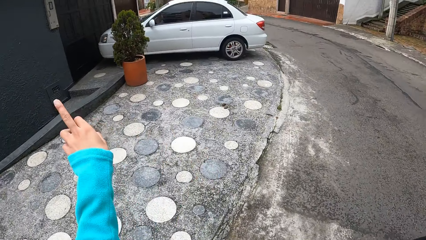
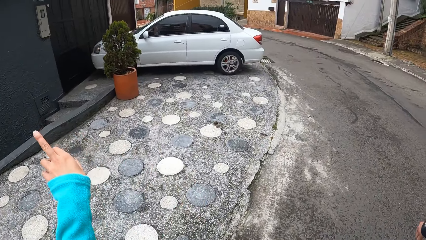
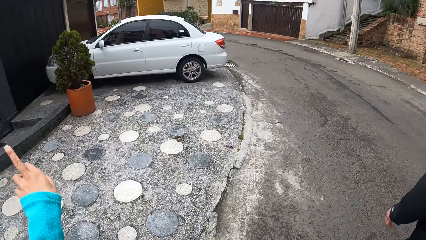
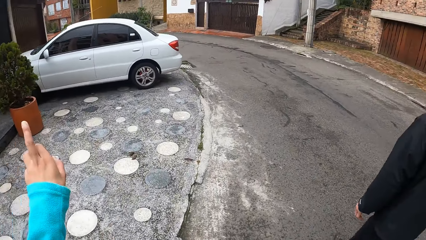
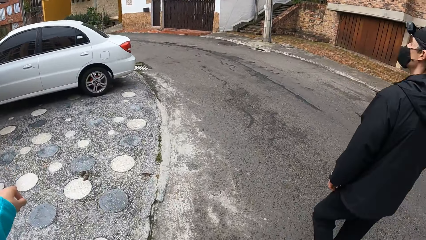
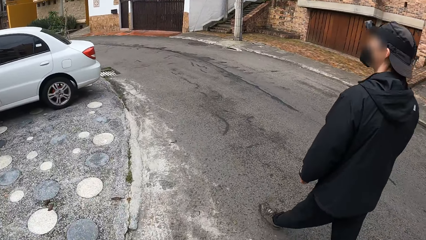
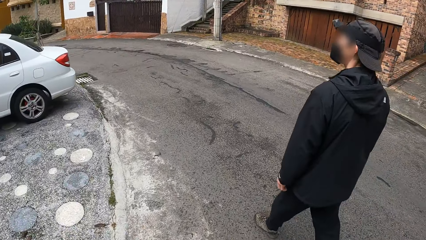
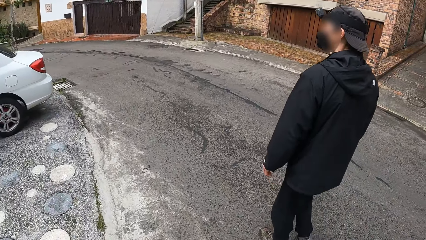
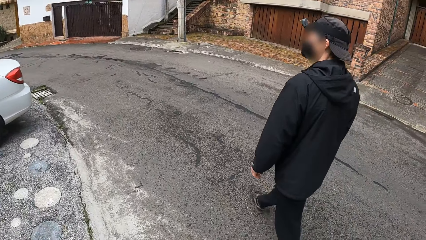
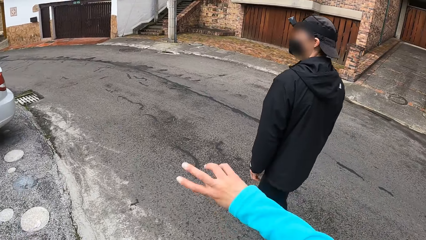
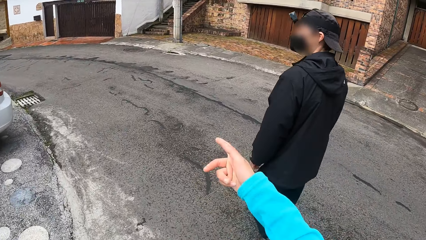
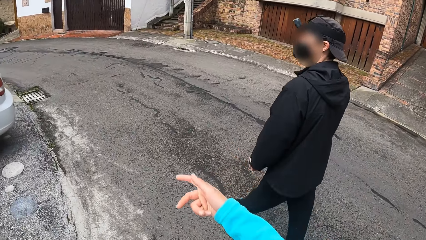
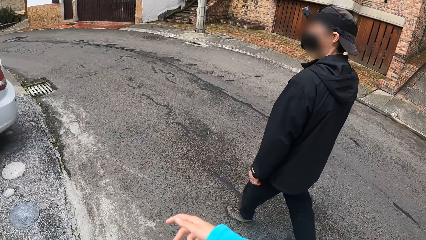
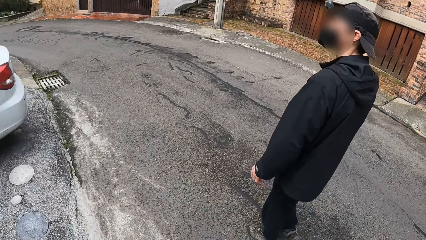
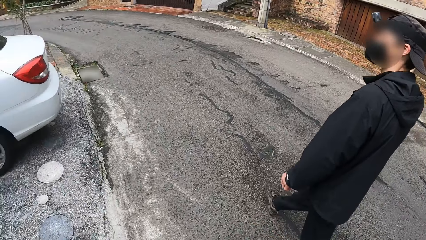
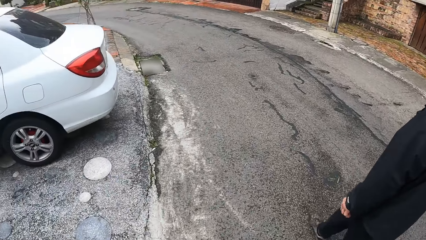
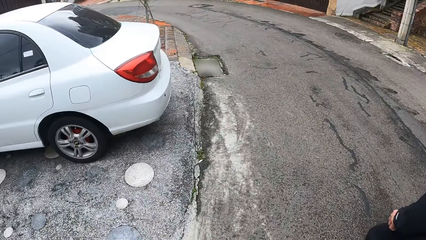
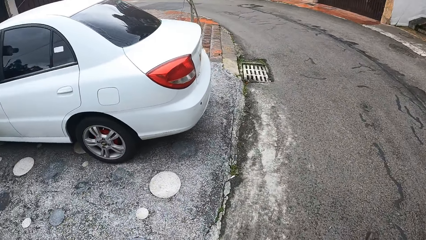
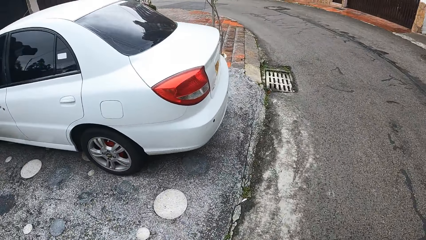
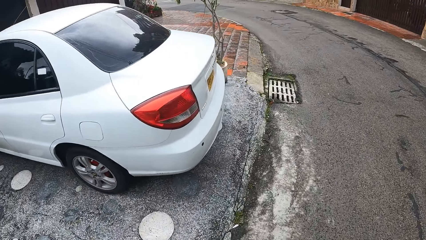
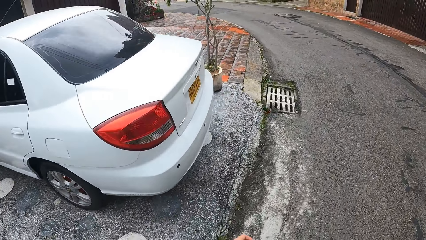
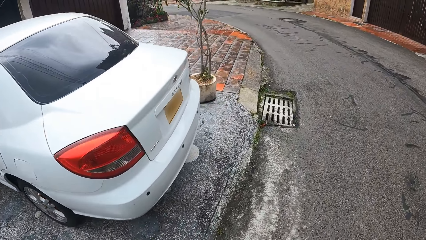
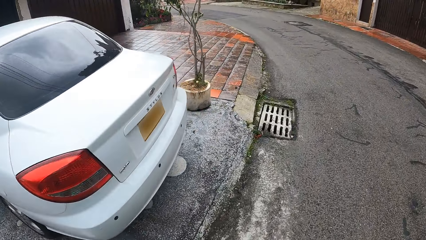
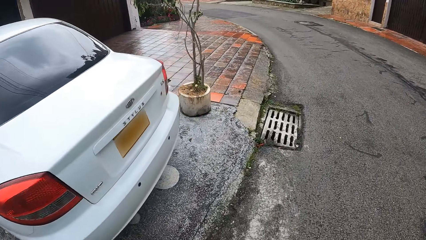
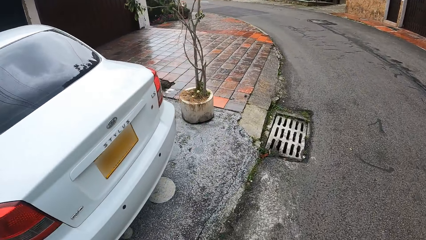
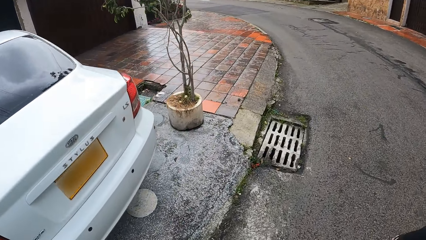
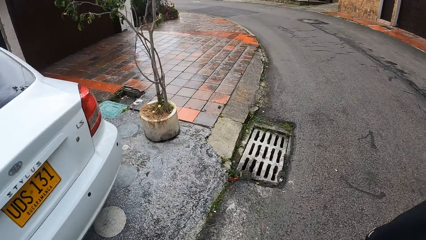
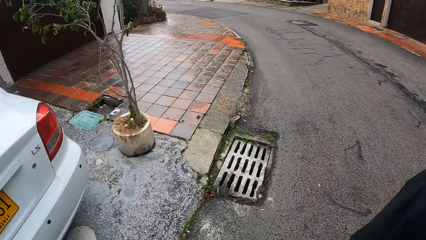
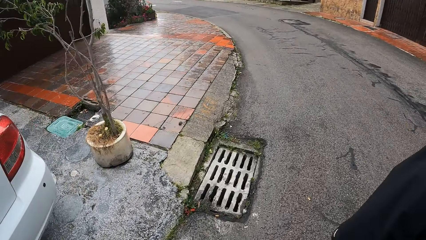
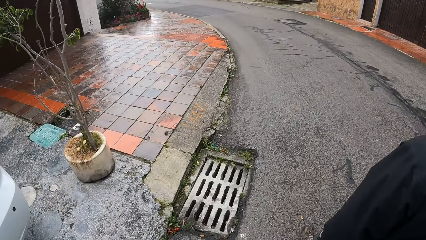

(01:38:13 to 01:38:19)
The camera wearer lifts up the left hand.

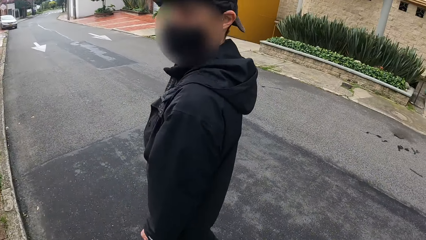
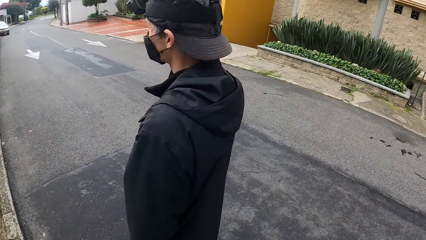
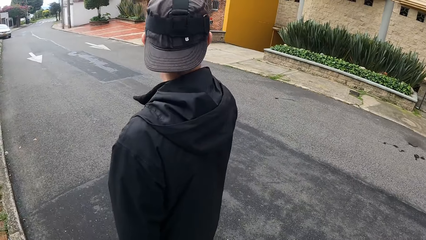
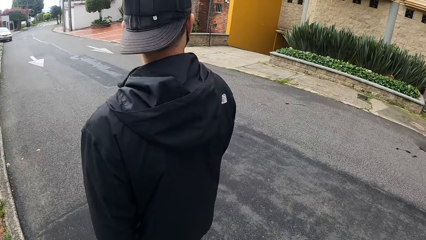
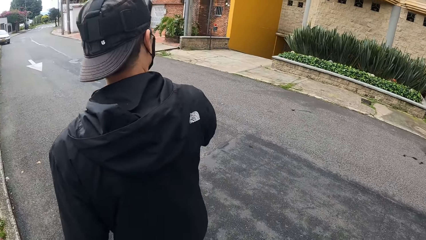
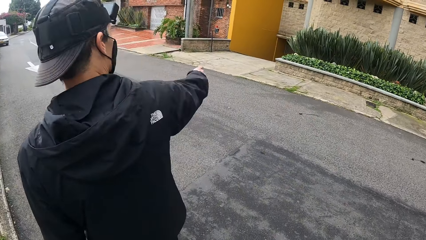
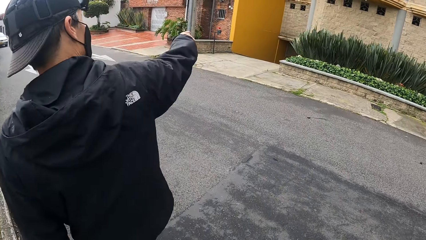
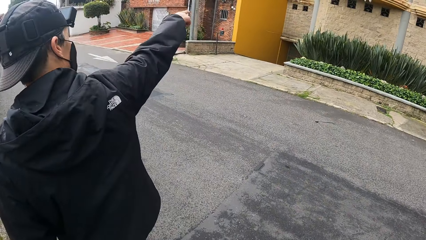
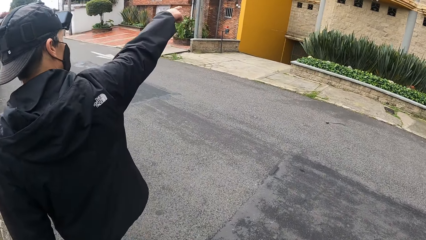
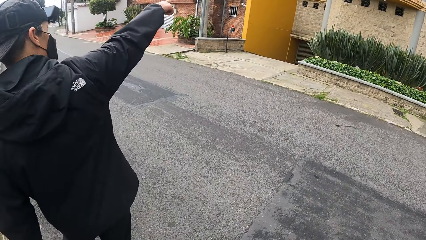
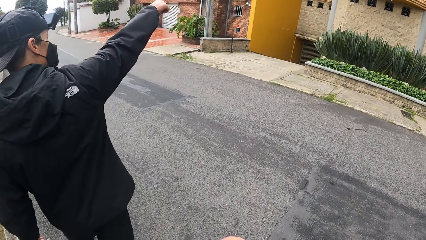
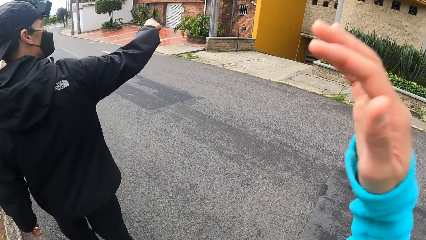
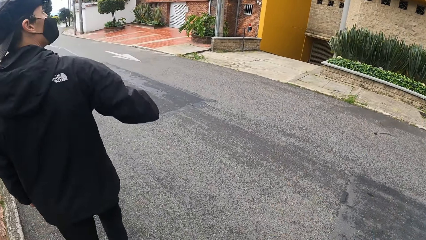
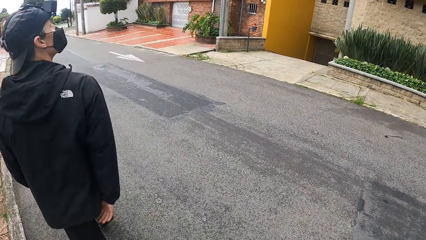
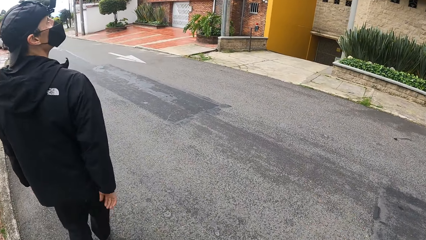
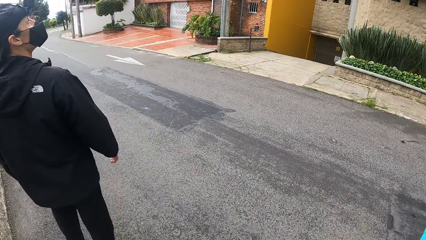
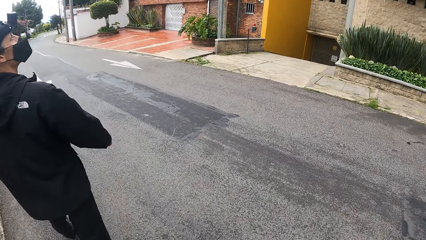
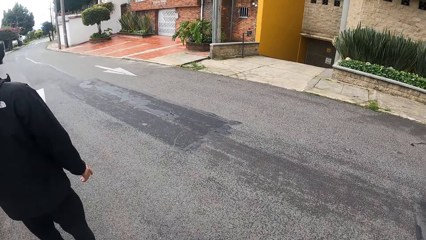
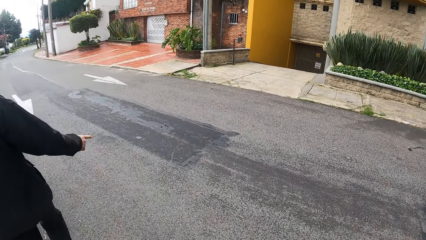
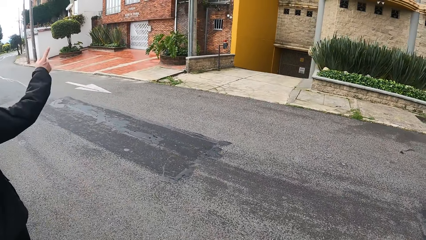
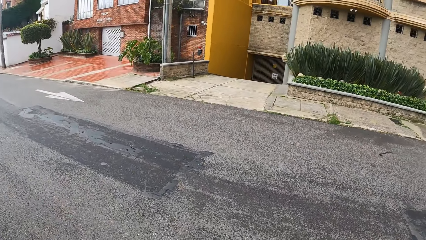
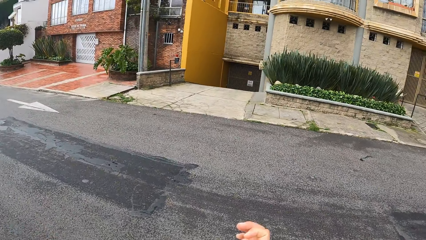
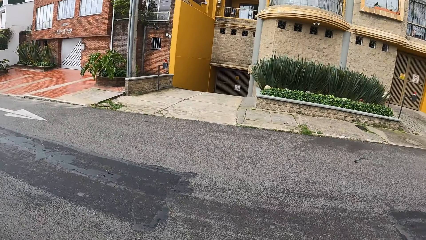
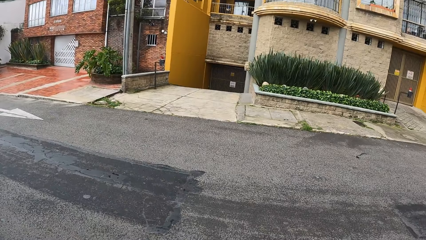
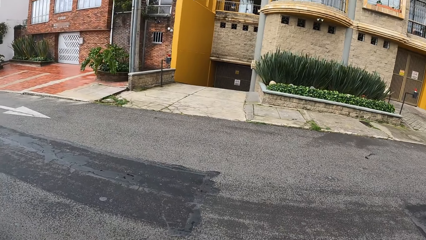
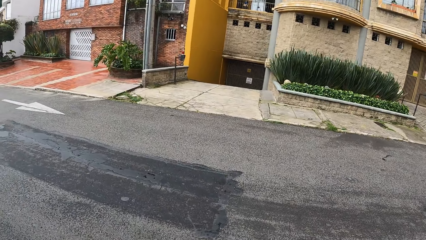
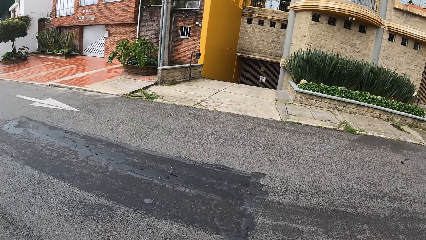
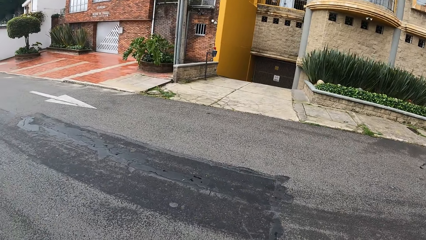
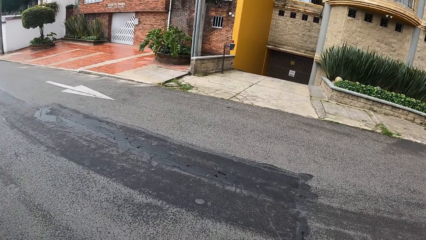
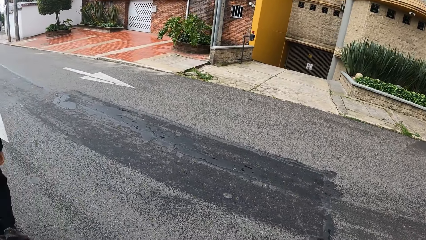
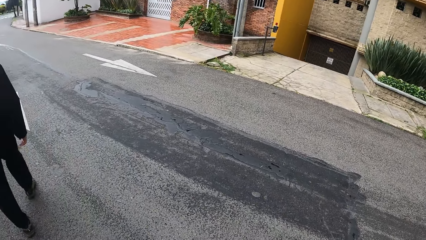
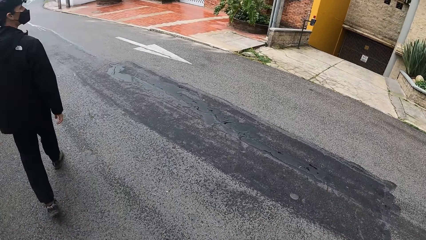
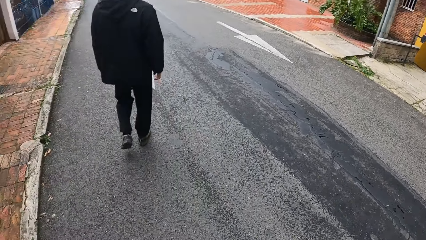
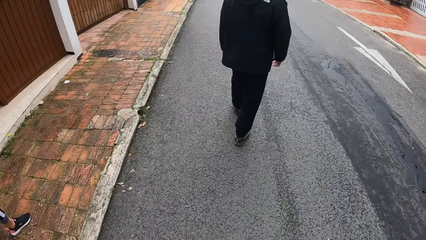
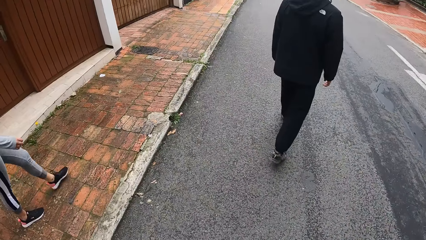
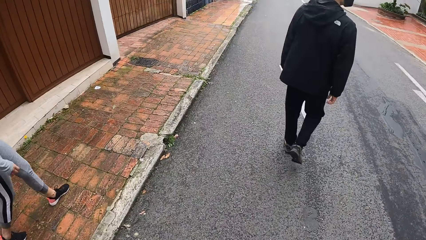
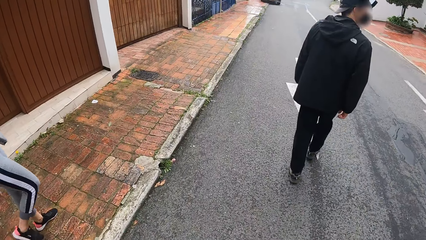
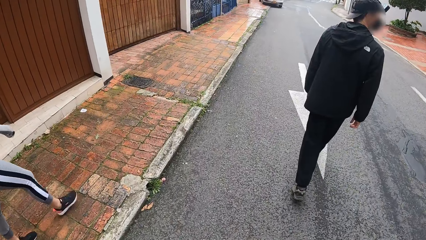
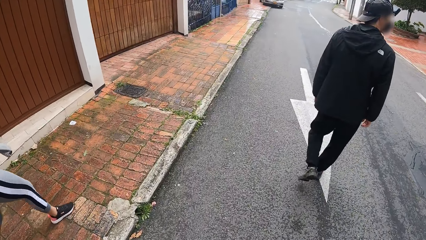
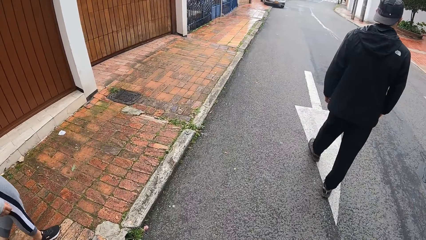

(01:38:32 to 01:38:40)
A person points around.

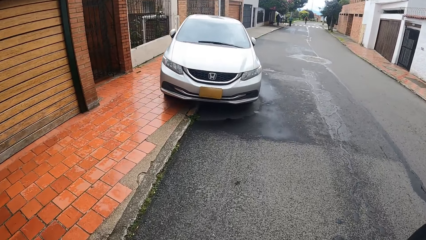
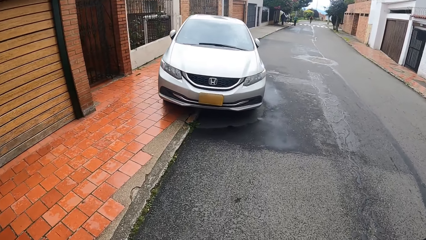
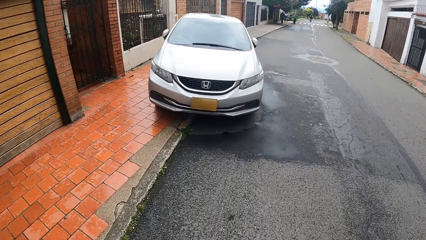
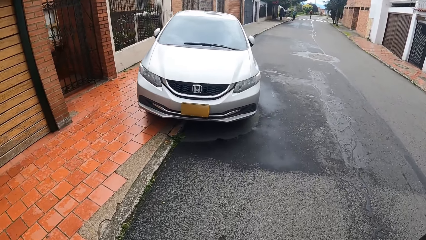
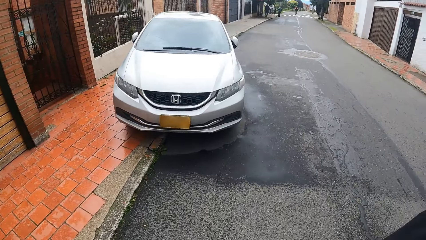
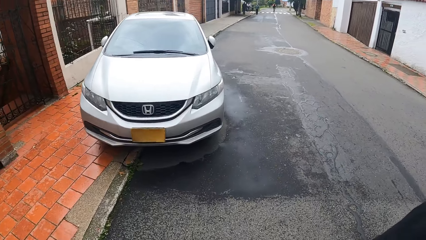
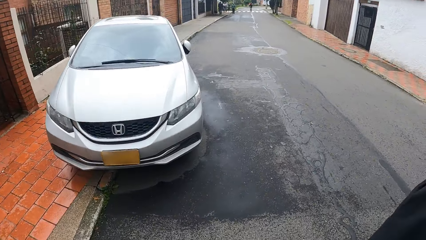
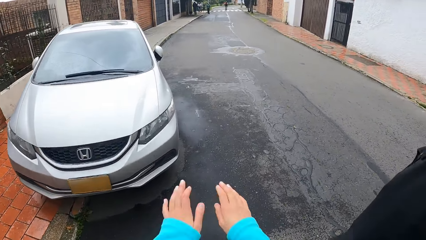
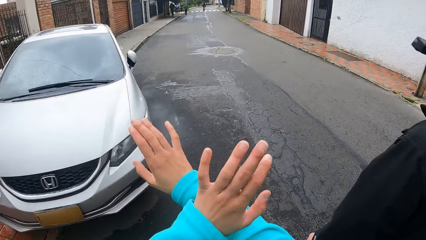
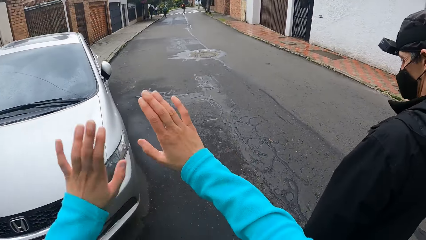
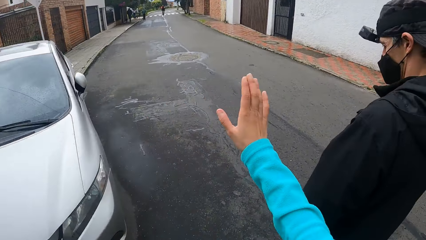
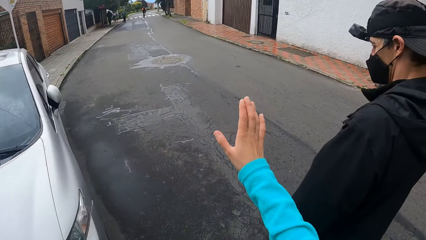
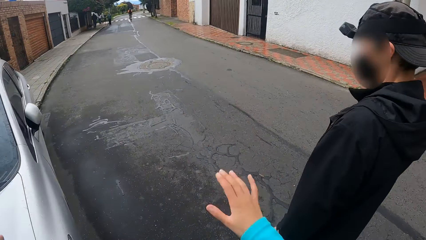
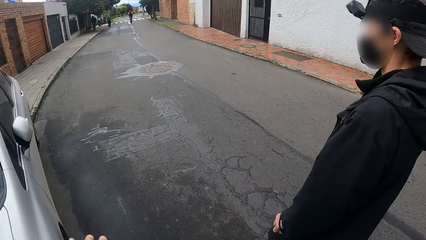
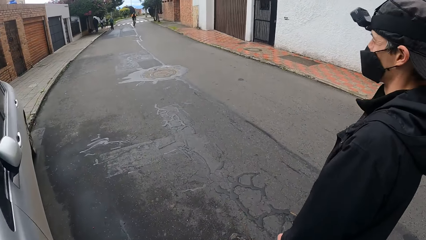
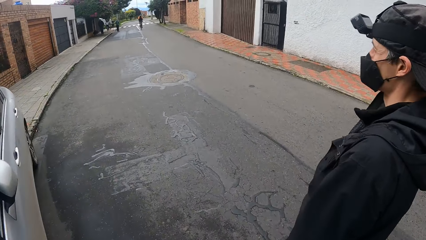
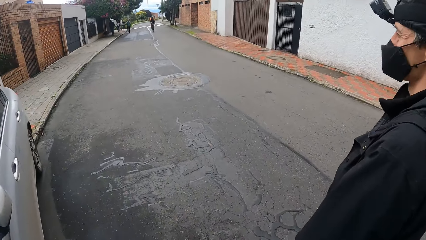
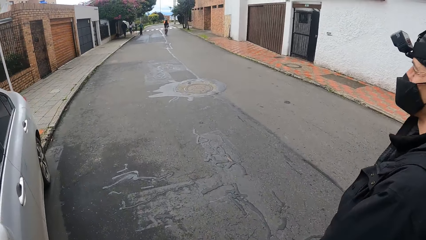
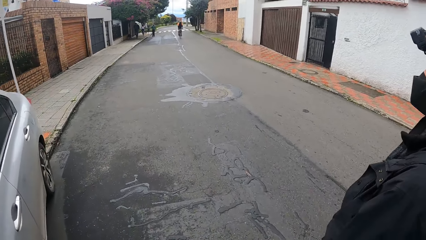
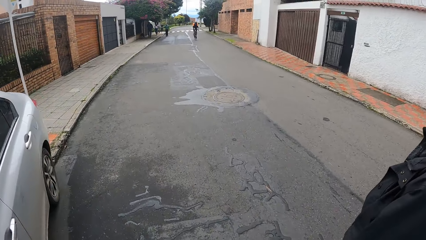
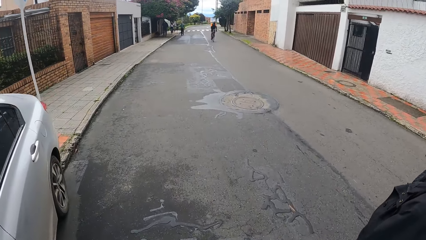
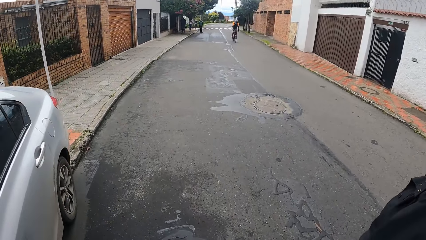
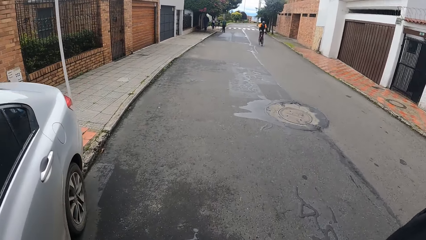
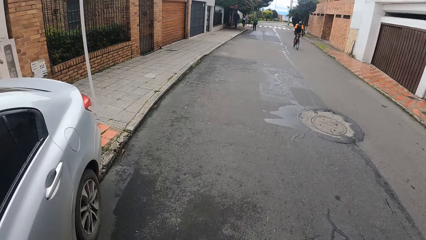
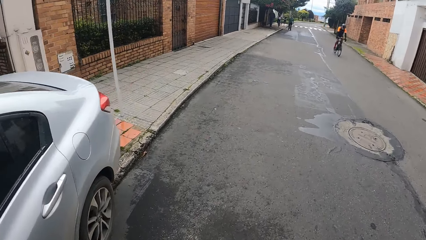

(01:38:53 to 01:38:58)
The camera wearer moves both her hands.
